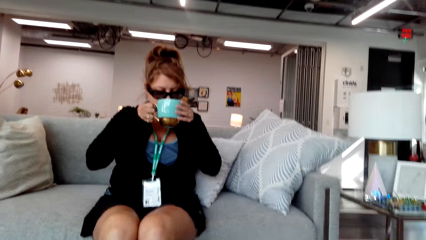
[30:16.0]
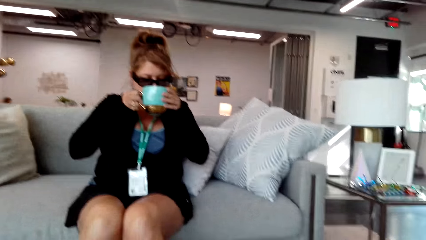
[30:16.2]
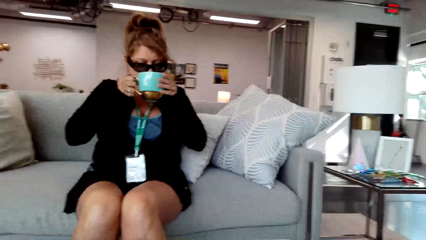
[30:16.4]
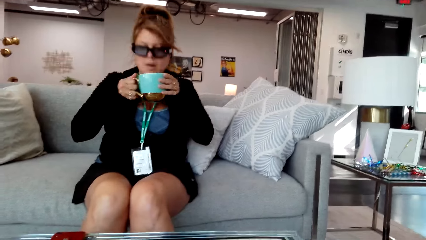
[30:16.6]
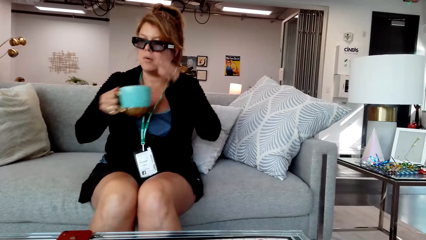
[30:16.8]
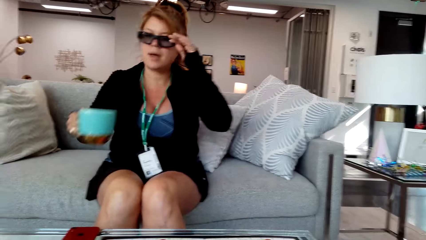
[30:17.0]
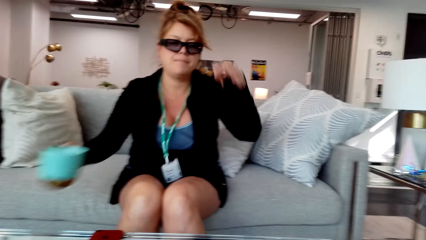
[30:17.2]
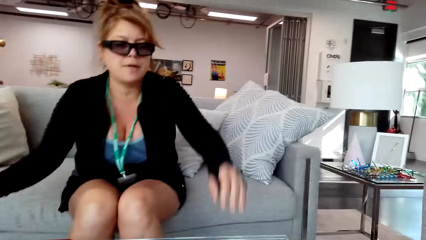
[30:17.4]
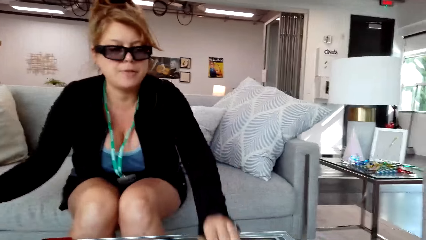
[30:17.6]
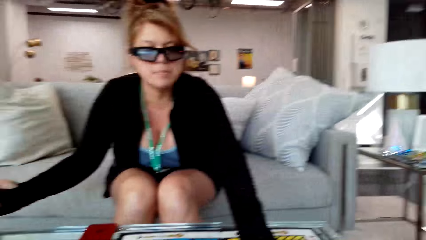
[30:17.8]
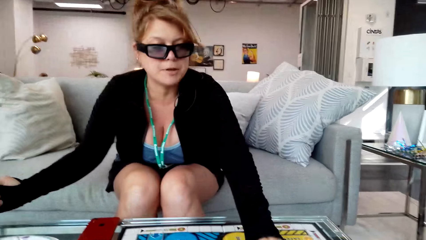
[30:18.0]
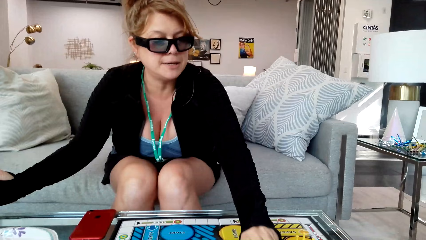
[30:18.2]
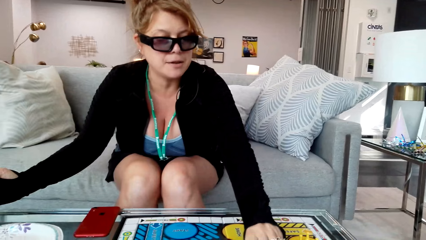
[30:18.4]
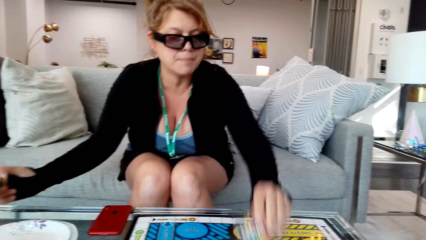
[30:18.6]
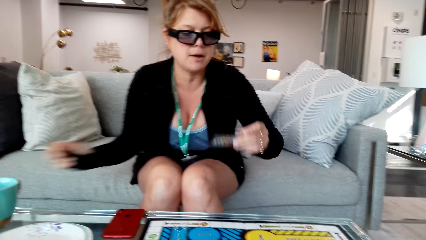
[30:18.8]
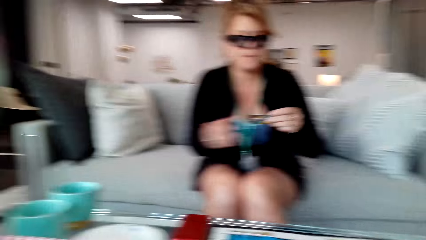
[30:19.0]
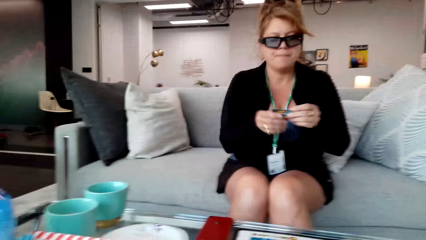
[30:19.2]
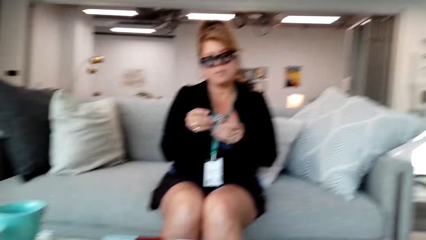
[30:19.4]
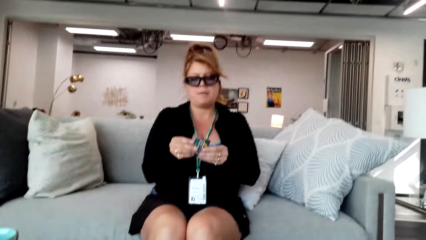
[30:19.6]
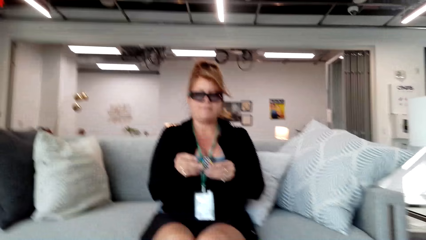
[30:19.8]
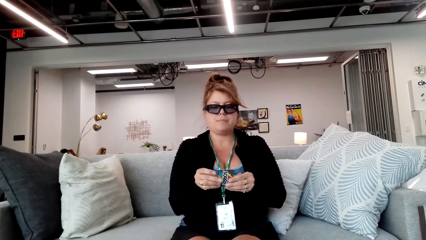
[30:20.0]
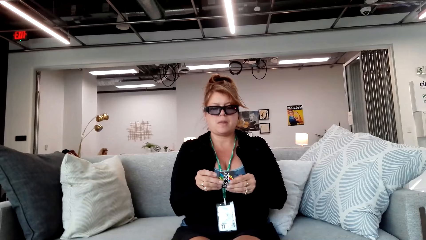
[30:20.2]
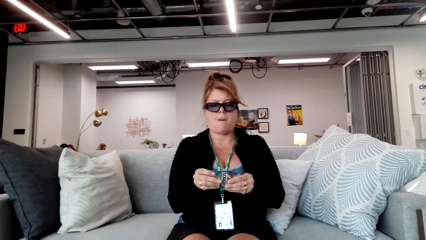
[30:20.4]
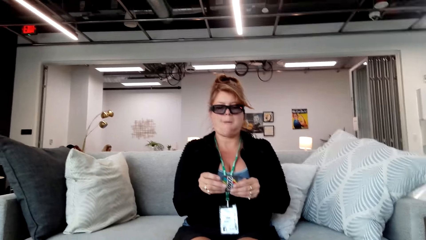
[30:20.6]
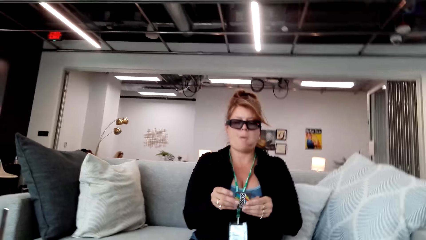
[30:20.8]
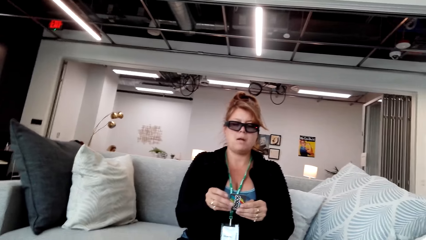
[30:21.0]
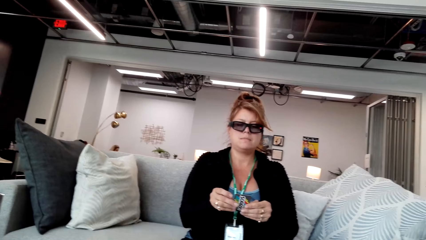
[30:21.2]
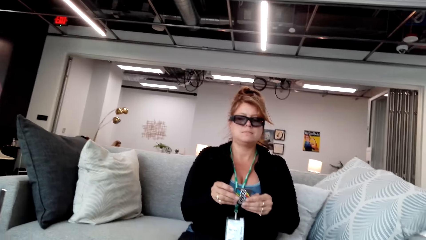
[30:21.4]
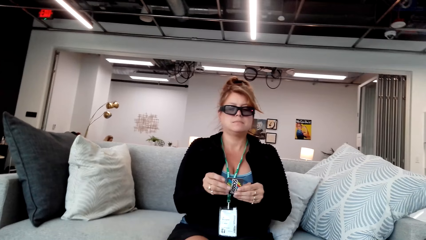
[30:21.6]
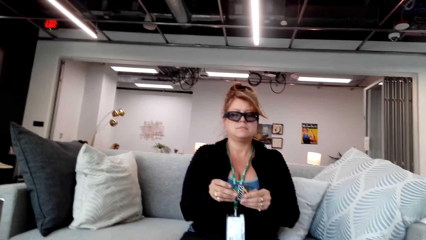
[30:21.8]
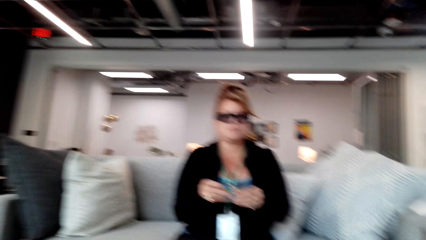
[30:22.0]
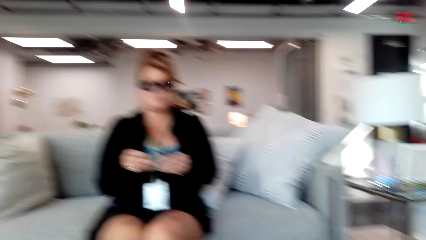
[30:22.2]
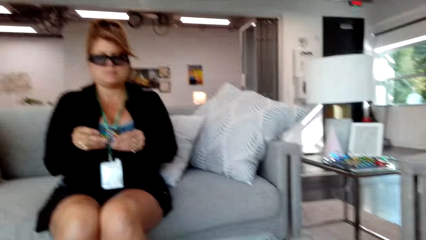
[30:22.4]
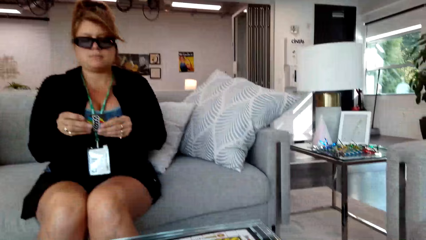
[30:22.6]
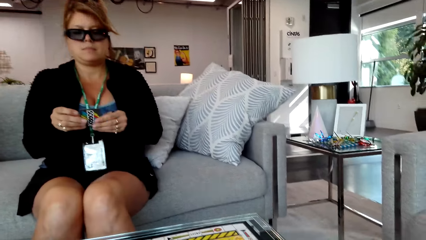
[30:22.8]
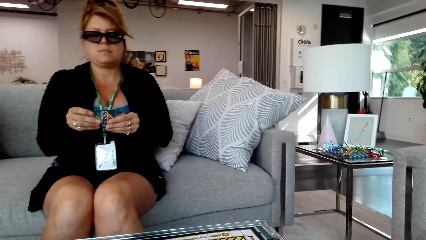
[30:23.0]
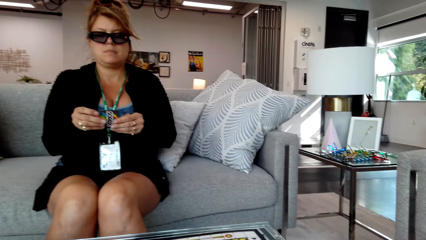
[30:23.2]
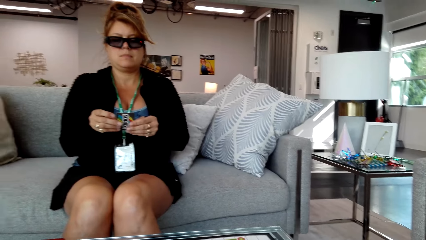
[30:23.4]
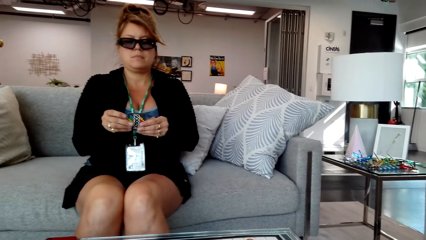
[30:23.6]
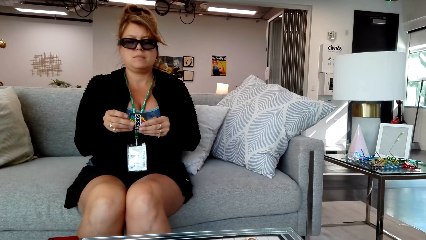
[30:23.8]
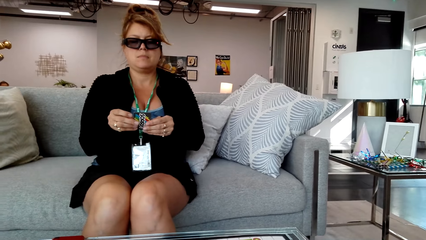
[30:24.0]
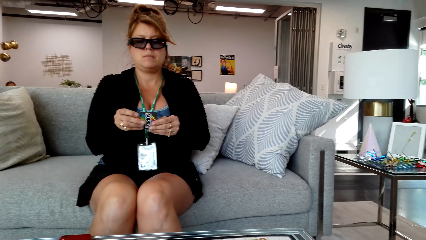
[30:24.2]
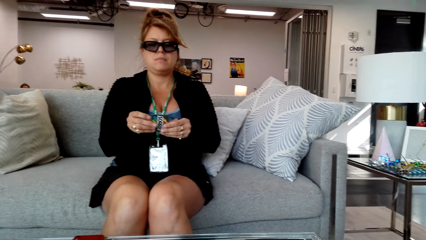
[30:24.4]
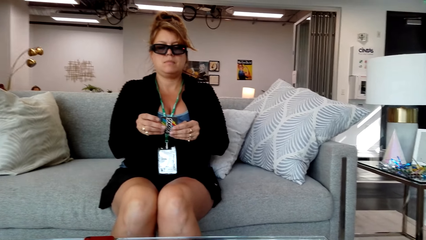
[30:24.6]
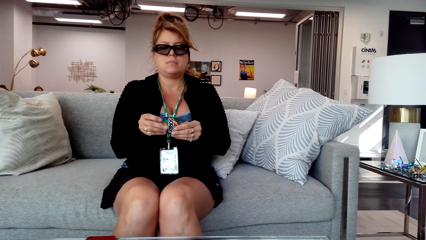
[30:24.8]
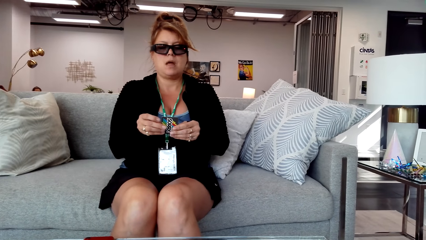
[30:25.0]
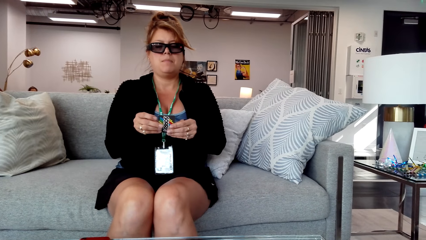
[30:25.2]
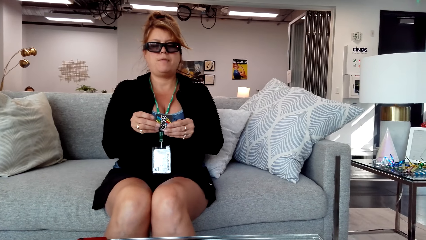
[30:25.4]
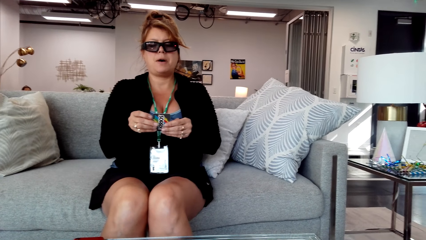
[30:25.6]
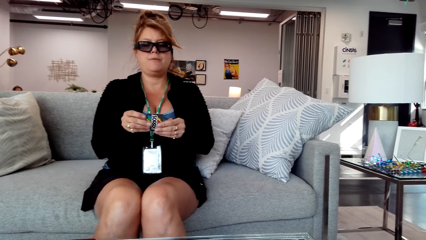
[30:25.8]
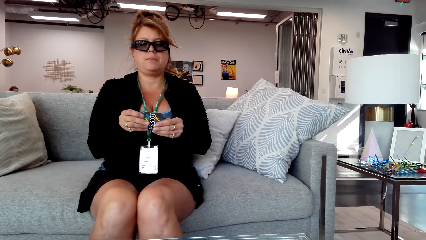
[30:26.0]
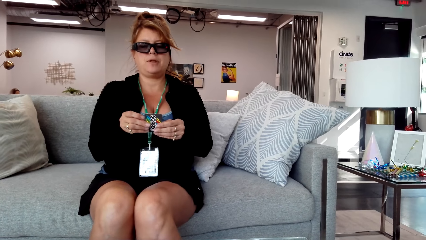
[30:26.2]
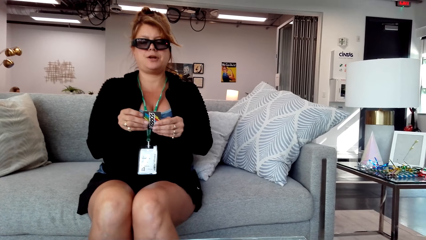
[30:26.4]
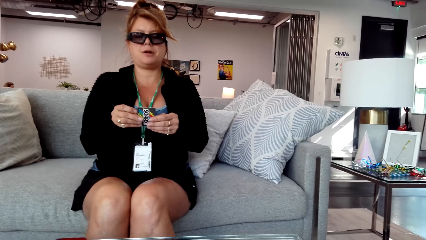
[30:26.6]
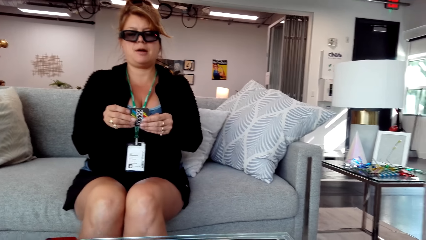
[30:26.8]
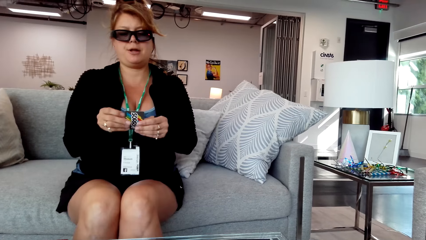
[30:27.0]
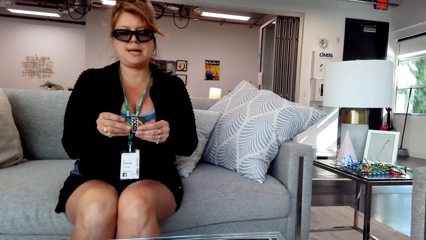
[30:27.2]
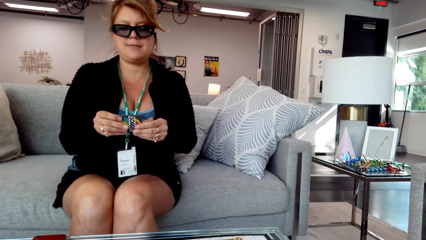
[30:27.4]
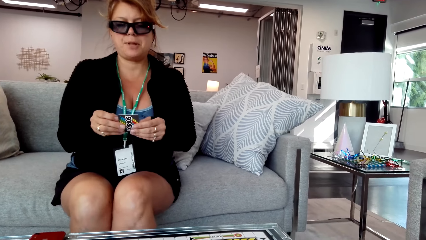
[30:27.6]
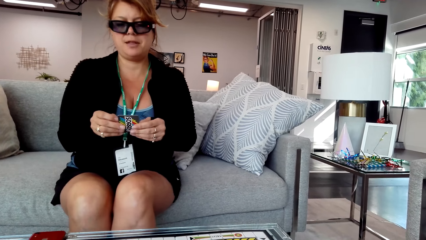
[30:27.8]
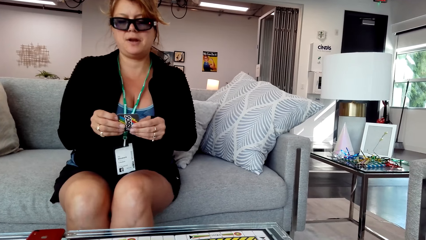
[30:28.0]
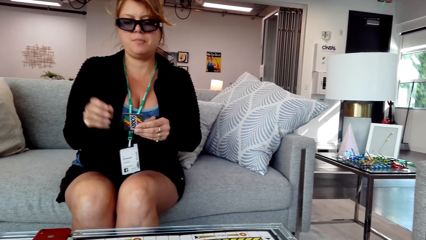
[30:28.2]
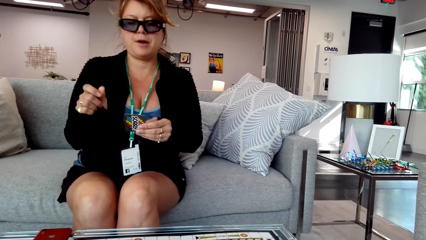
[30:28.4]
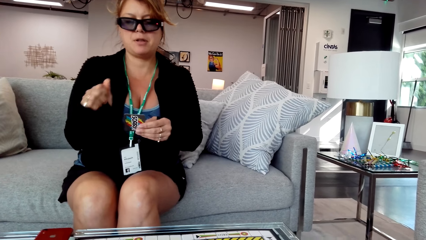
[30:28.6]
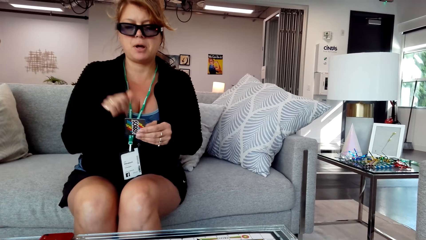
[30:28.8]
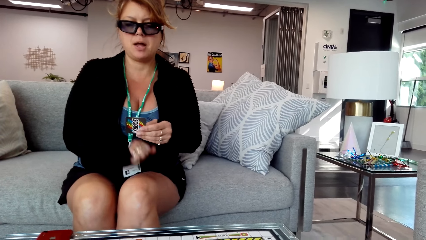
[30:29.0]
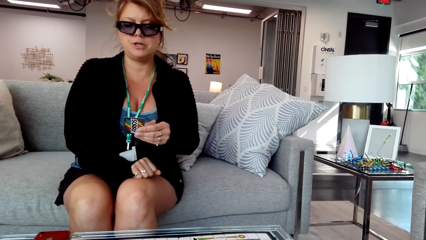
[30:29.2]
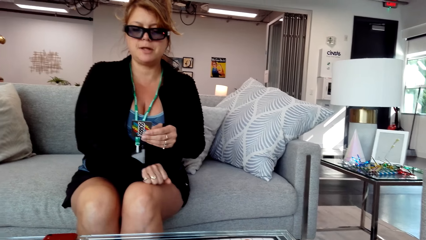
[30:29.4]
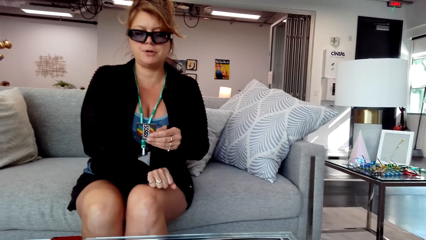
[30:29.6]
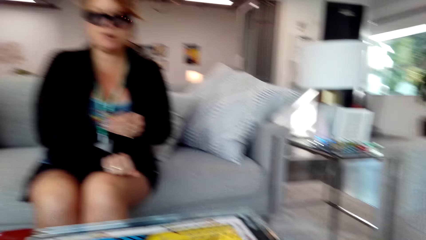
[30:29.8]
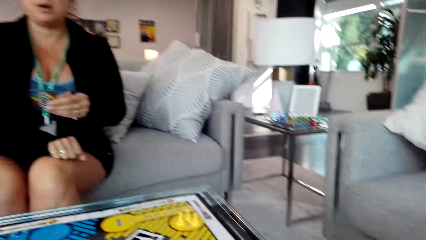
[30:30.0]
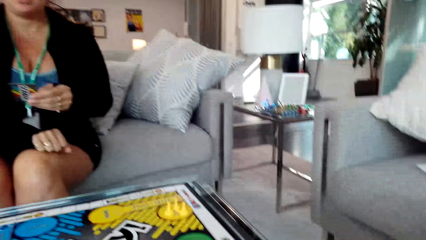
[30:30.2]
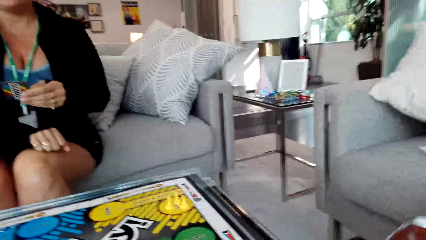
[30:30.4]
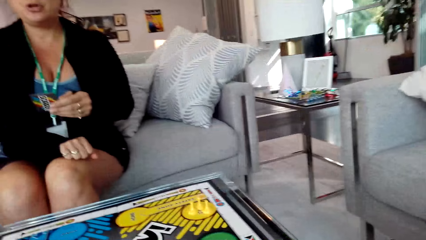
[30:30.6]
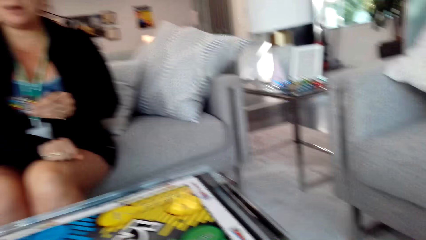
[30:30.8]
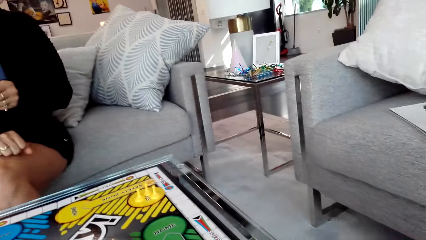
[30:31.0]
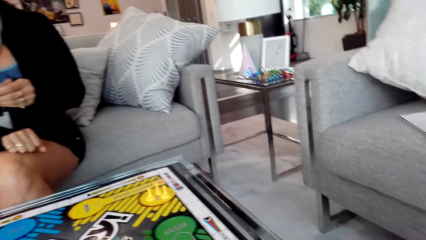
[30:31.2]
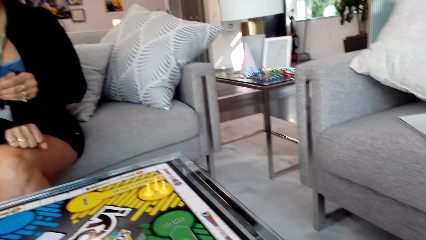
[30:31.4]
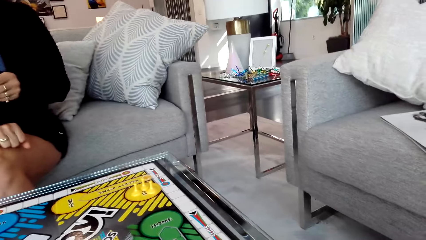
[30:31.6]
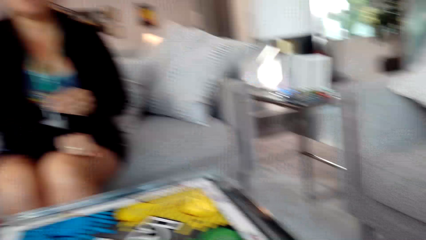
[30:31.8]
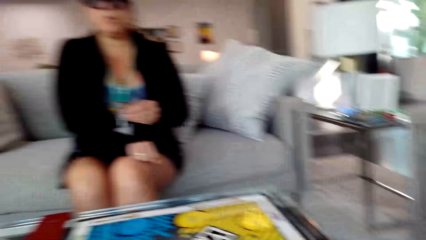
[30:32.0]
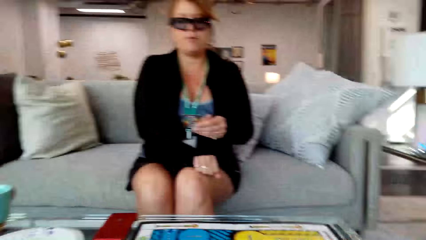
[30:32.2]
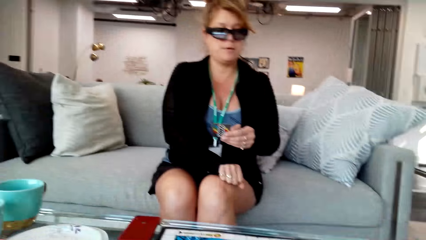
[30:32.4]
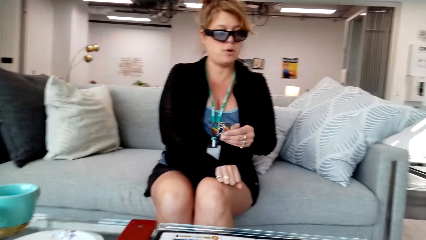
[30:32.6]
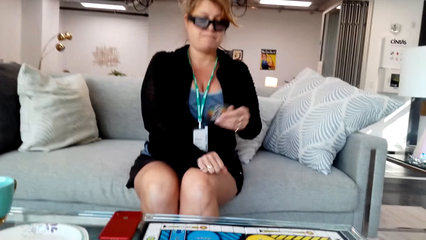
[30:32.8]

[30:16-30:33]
The woman drinks the coffee. The camera wearer drinks from the cup. The woman puts the cup on top of the table. The camera wearer picks the card. The woman picks something on top of the table. The camera wearer converses with the woman.
